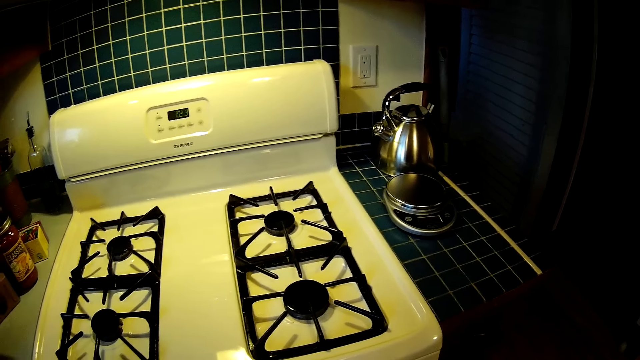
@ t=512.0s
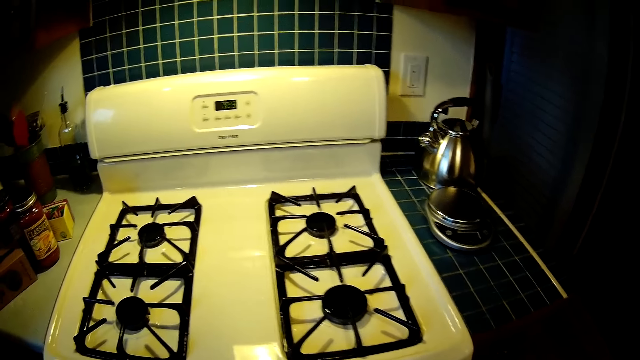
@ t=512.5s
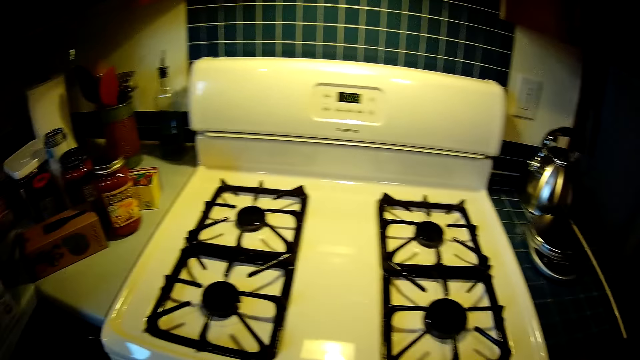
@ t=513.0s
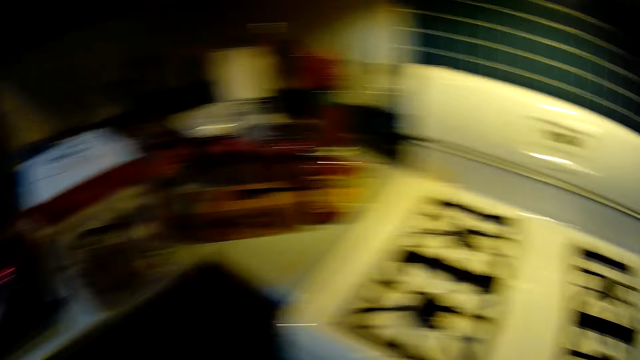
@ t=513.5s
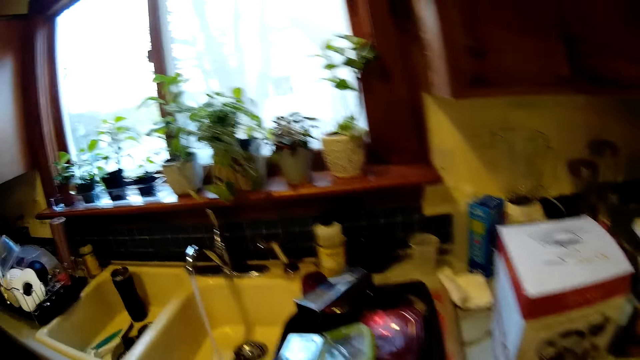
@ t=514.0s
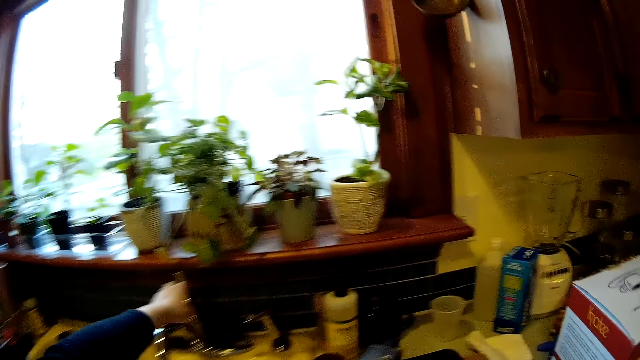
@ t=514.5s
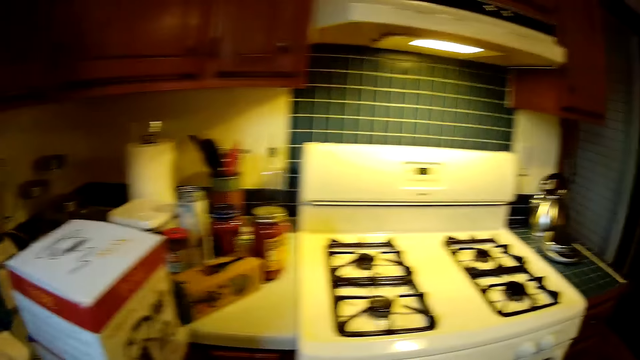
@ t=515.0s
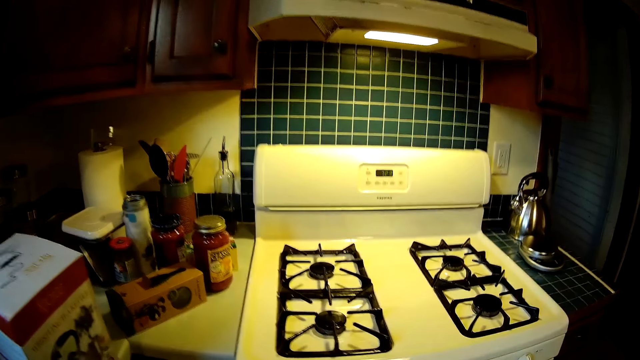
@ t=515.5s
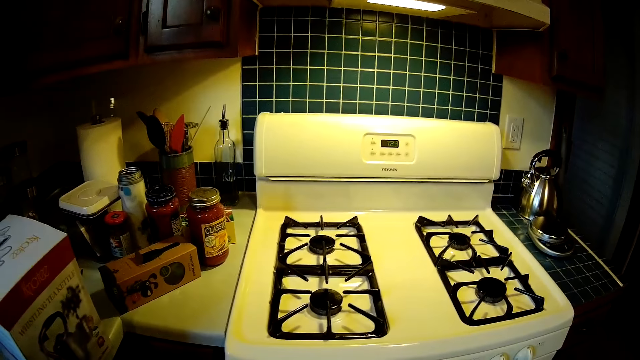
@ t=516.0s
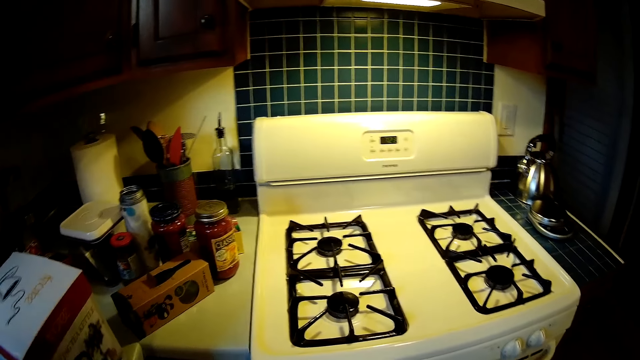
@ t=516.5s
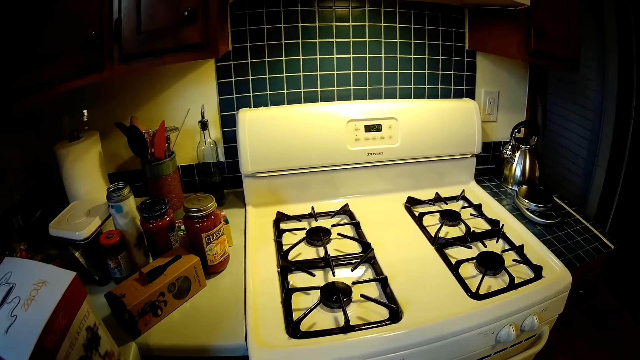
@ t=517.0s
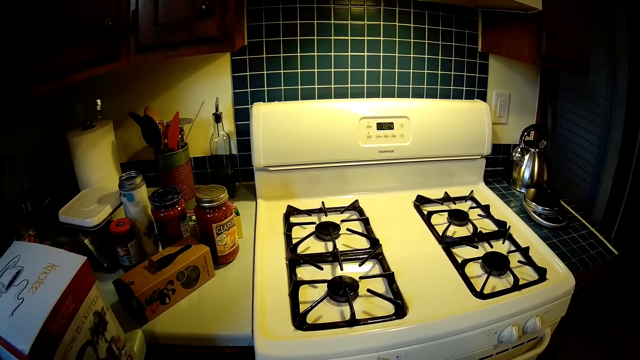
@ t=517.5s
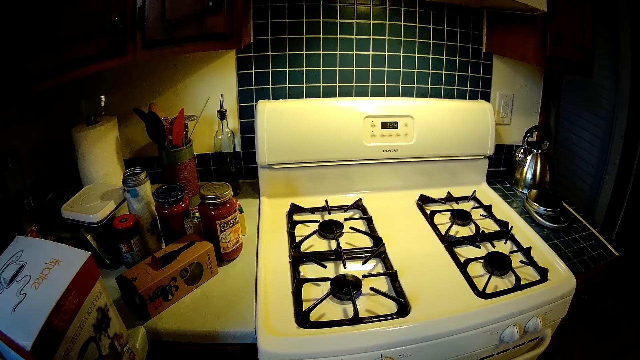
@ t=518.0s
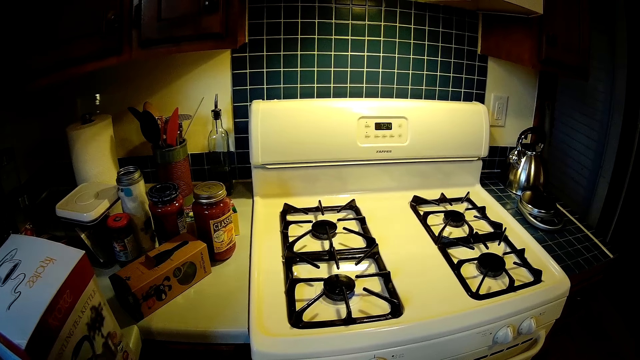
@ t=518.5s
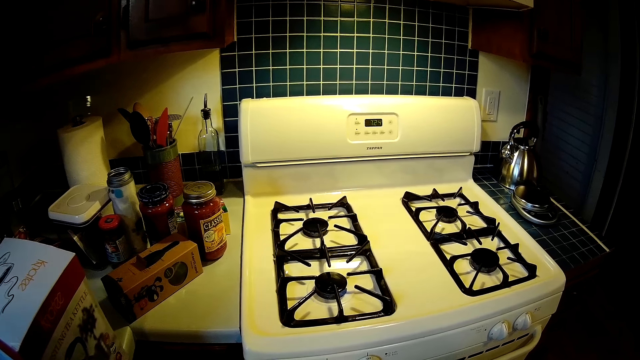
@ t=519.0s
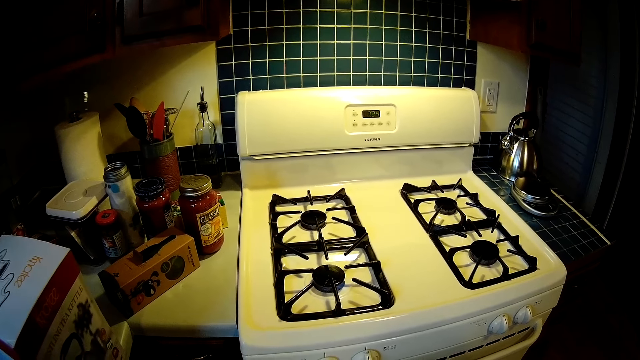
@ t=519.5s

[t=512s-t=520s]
The camera wearer turns off the tap with her left hand.

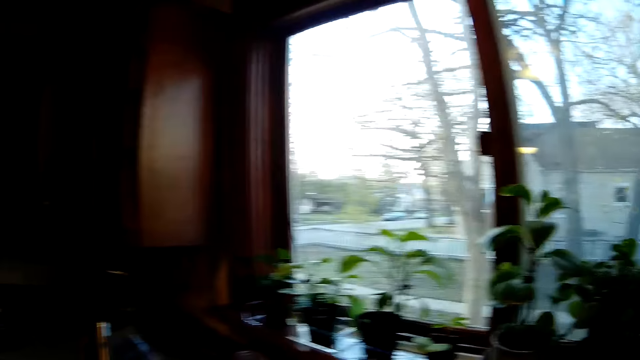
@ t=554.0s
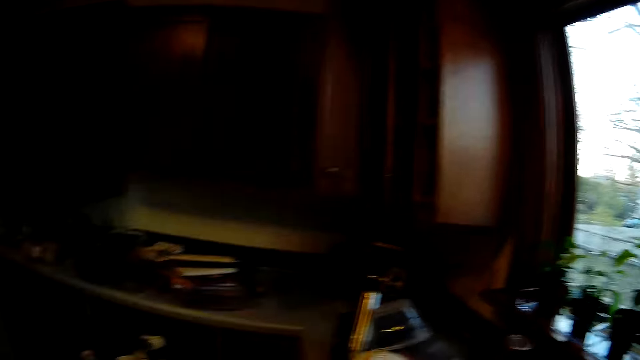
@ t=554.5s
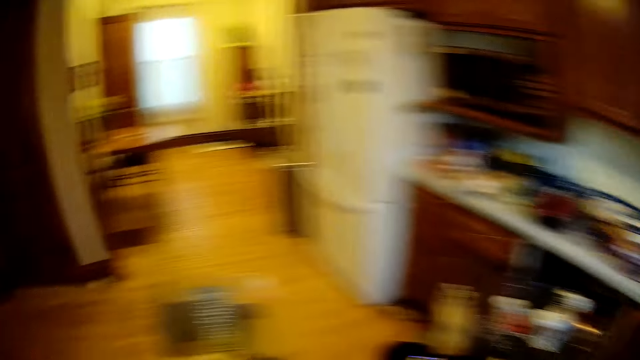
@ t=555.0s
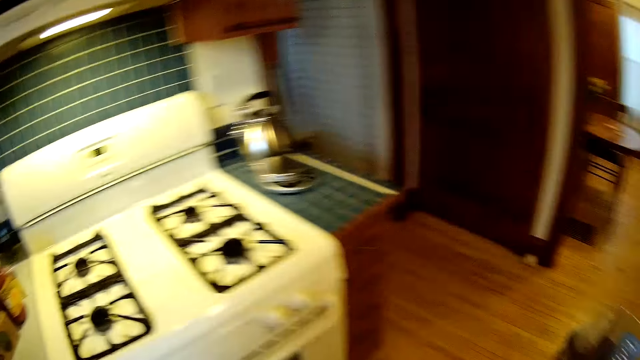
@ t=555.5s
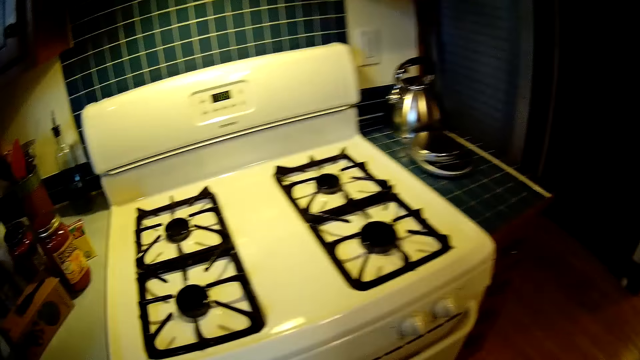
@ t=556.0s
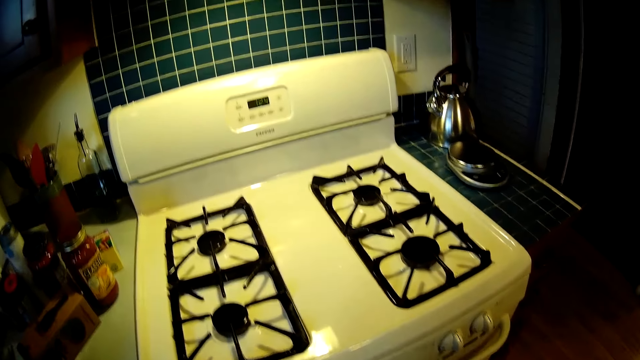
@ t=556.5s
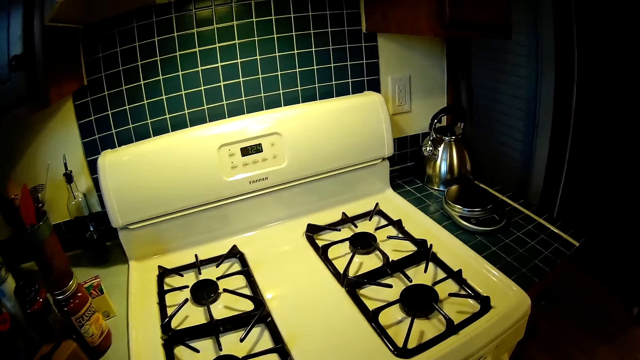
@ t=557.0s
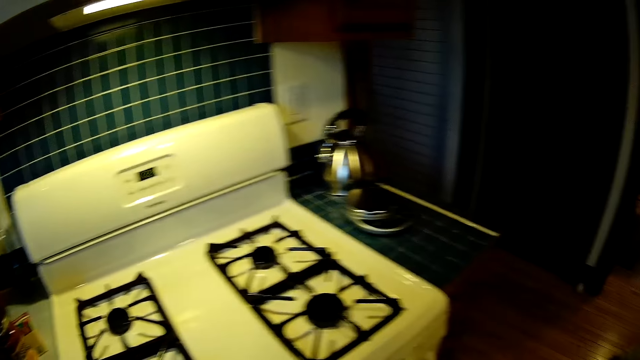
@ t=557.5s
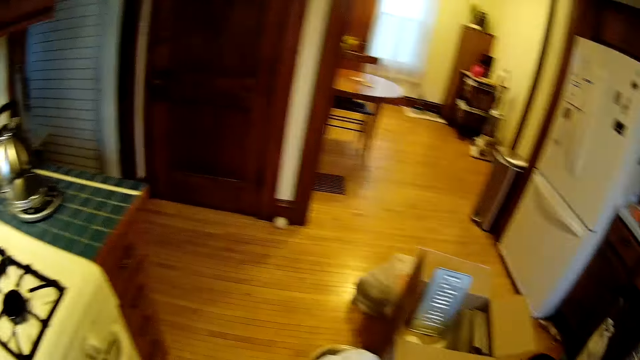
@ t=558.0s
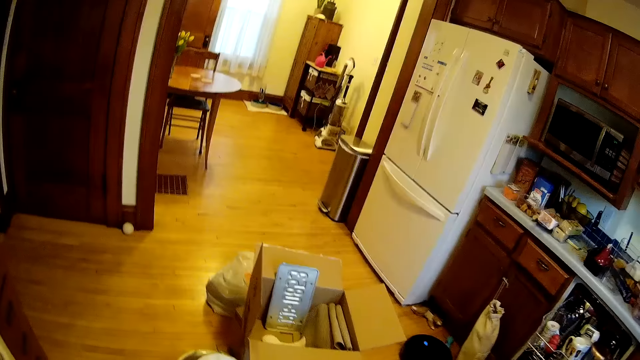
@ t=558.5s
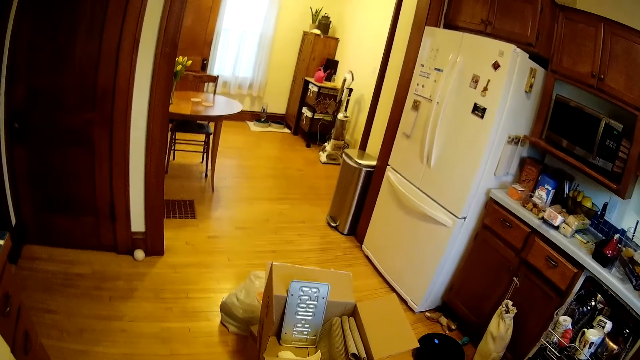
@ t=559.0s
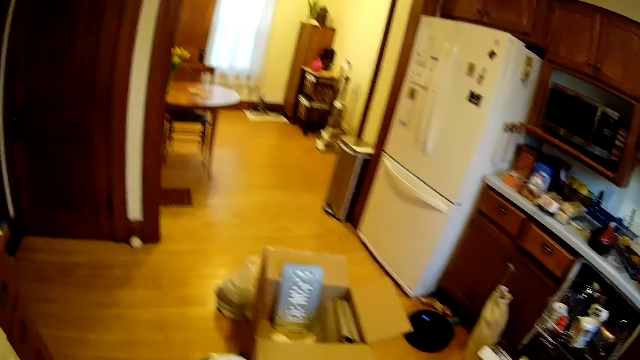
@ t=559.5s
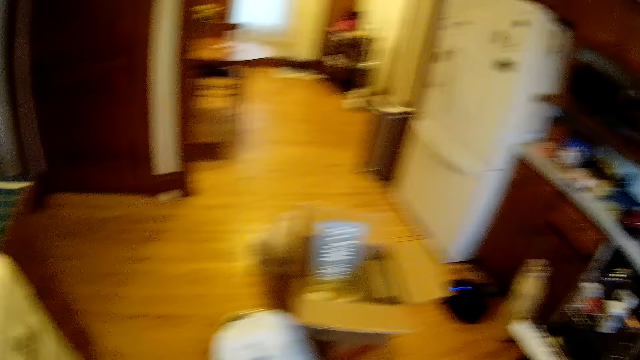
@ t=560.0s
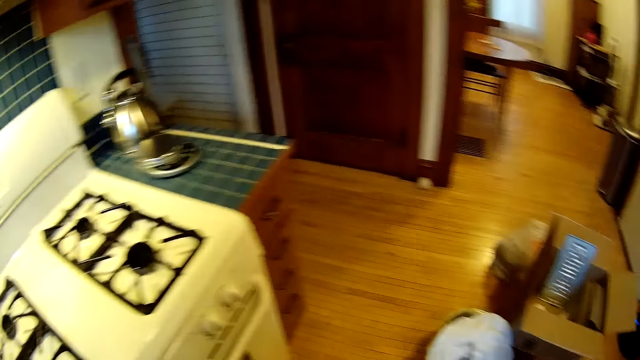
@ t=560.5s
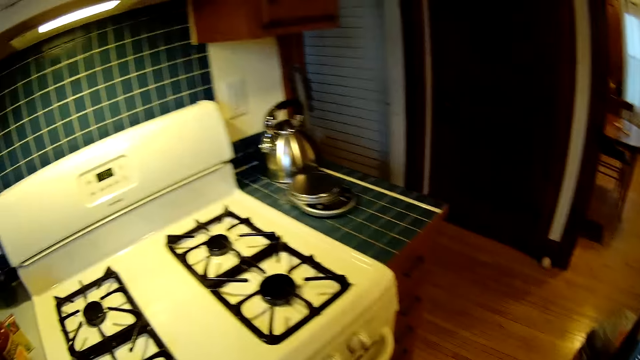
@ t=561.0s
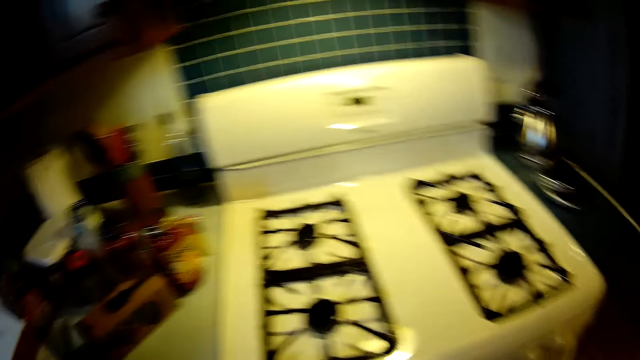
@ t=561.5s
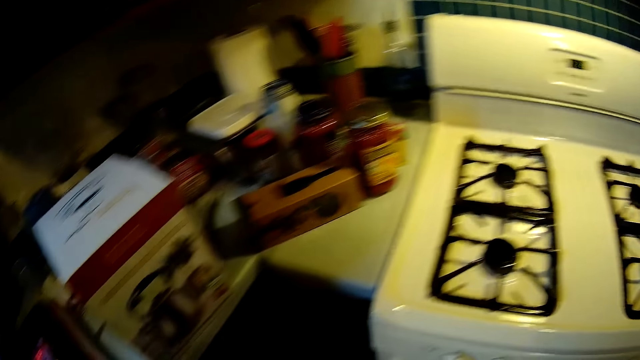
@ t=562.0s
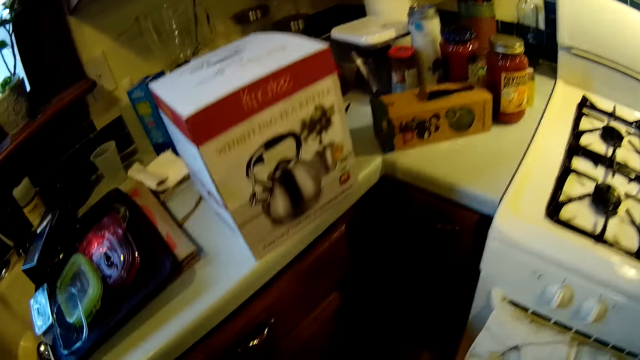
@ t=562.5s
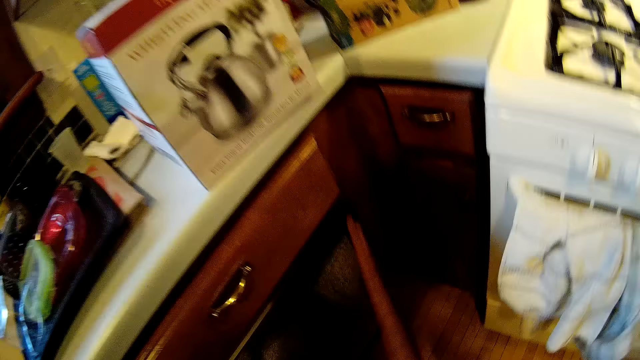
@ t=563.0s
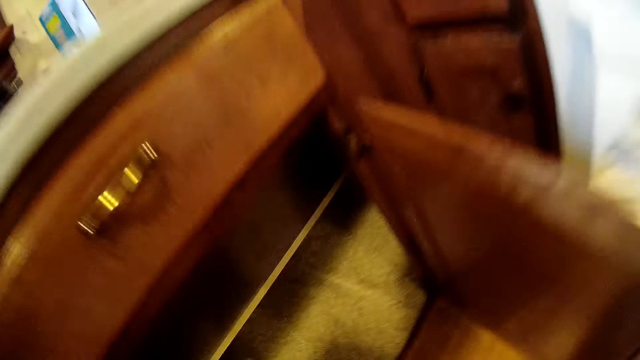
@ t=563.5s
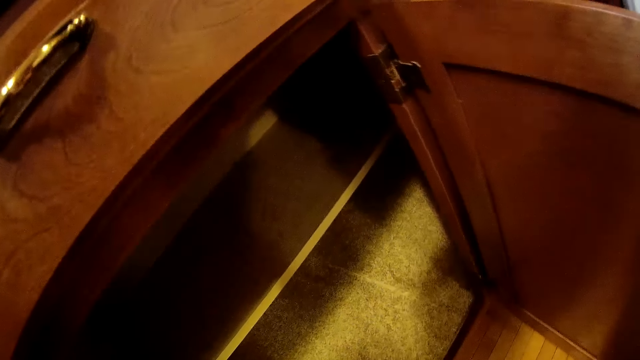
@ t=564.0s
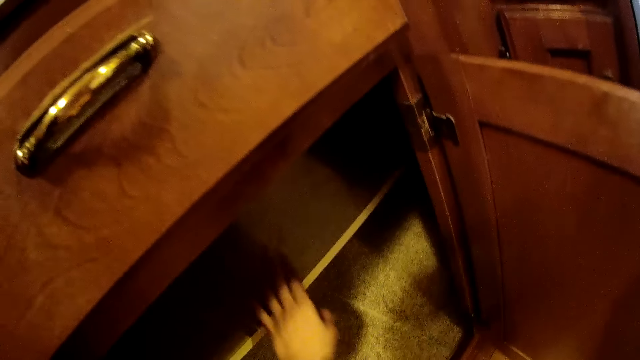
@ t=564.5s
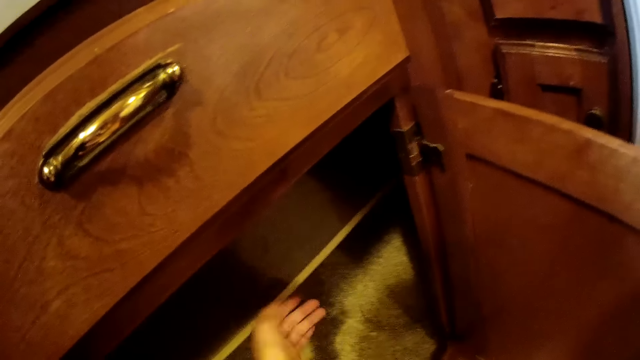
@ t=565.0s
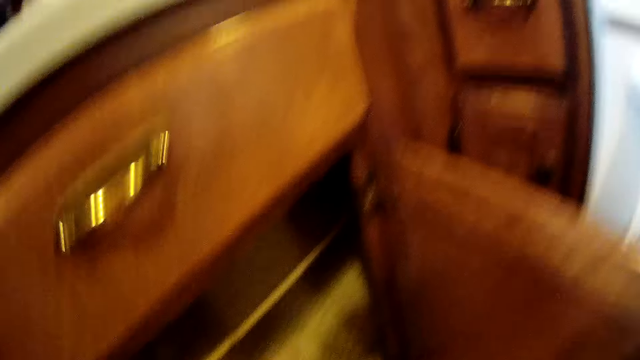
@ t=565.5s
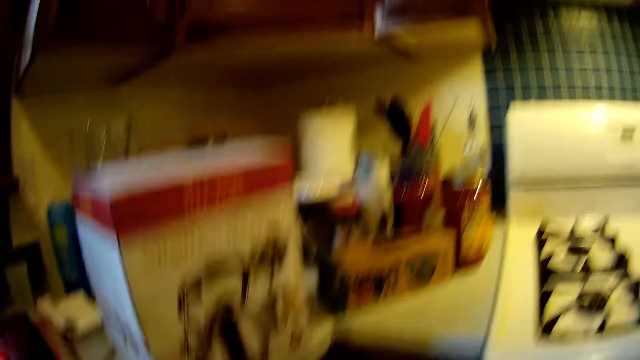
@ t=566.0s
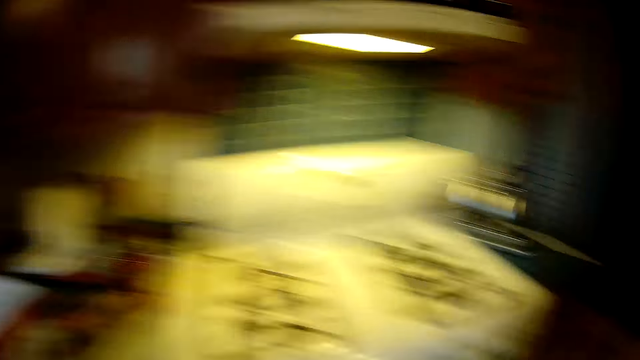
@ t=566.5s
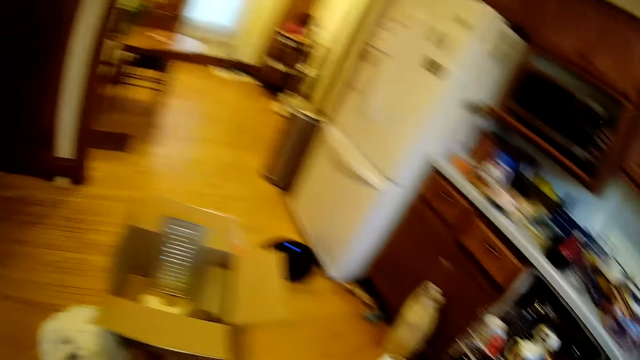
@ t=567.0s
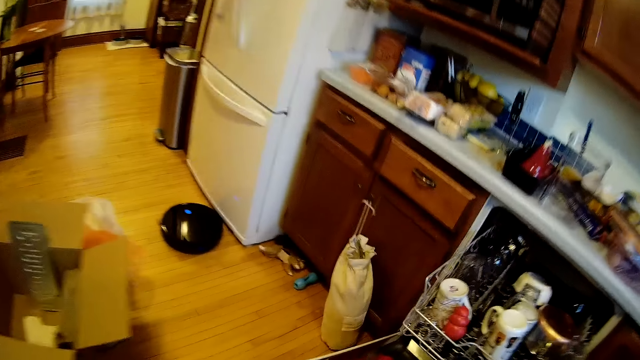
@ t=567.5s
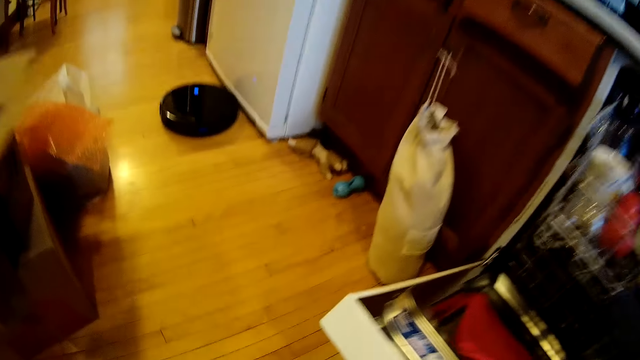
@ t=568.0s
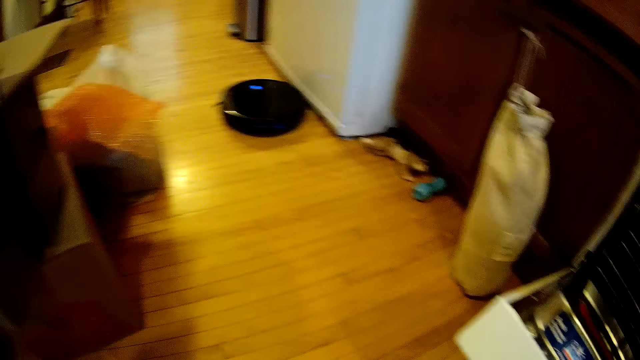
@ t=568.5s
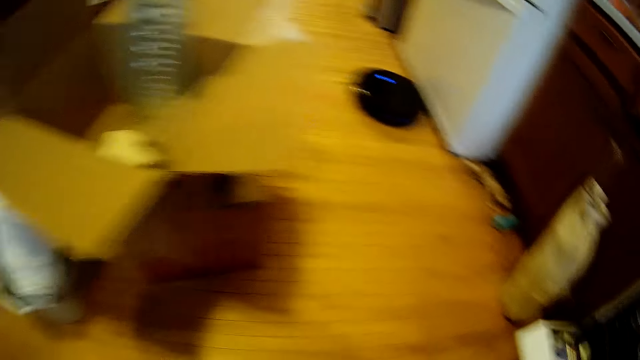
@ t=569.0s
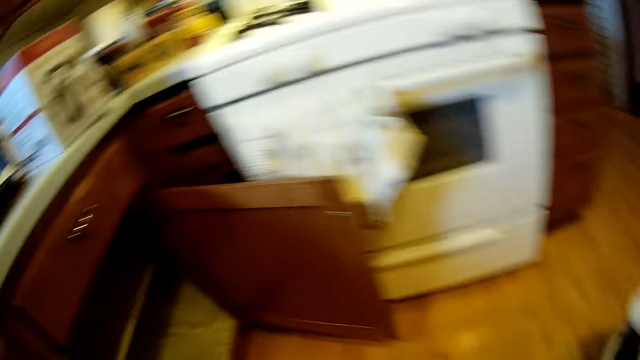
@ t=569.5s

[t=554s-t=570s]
The camera wearer turns towards the cooker. She opens a cupboard under a kitchen counter with her right hand. She touches the cupboard layer with her left hand. She turns towards a dishwasher.
